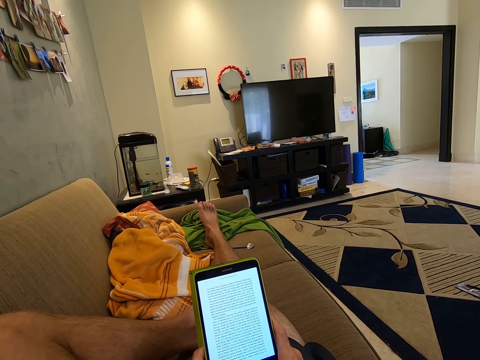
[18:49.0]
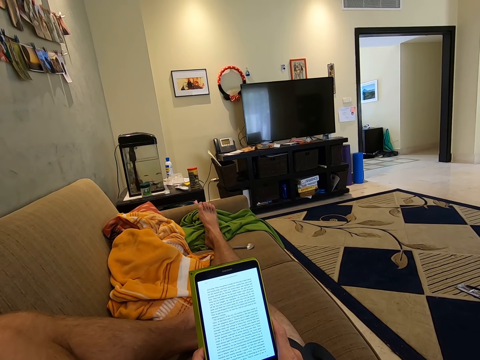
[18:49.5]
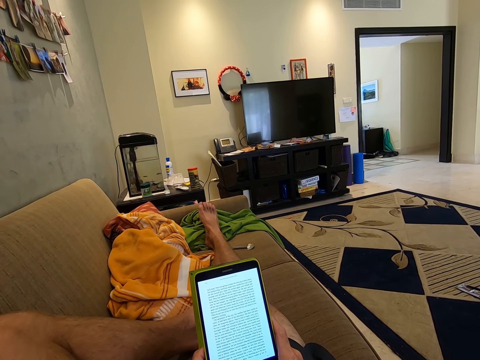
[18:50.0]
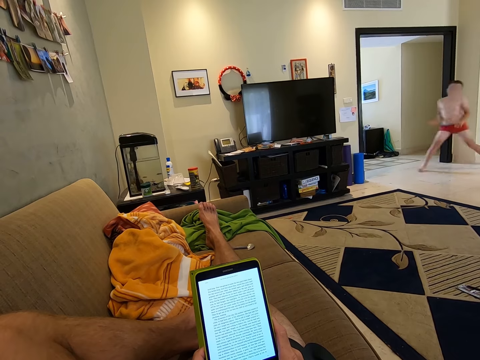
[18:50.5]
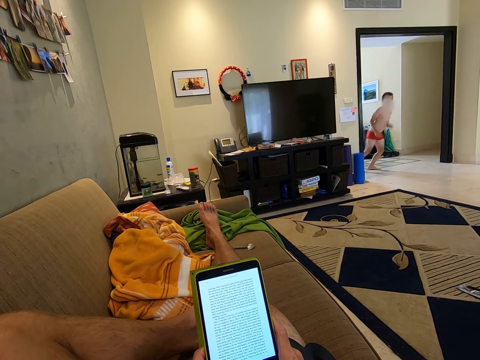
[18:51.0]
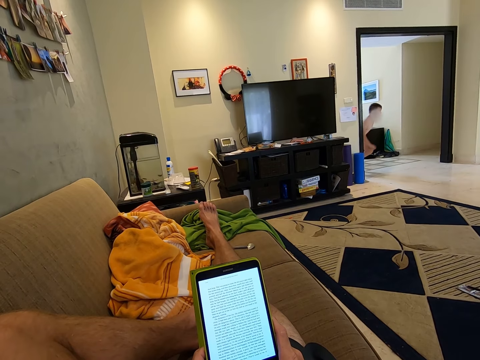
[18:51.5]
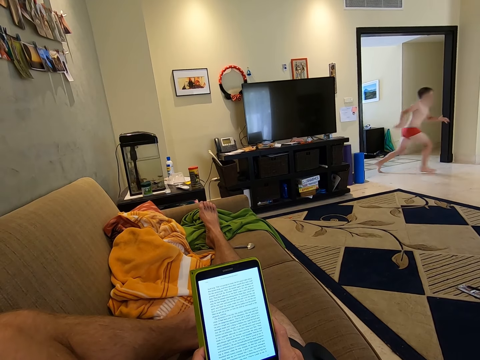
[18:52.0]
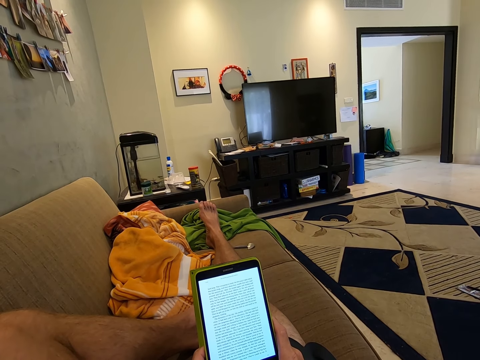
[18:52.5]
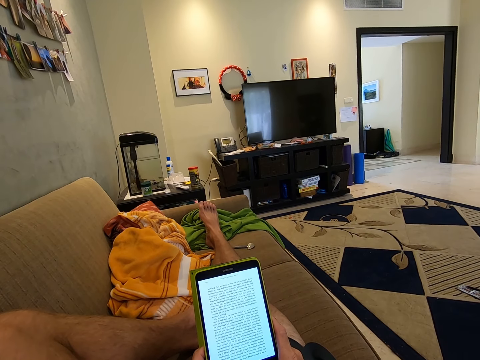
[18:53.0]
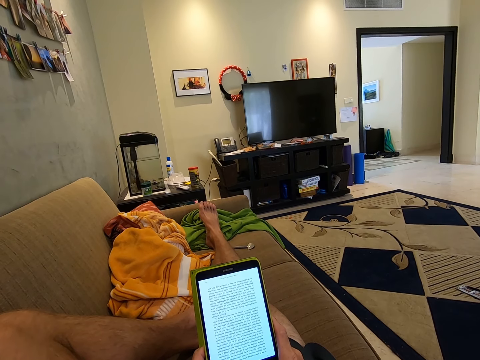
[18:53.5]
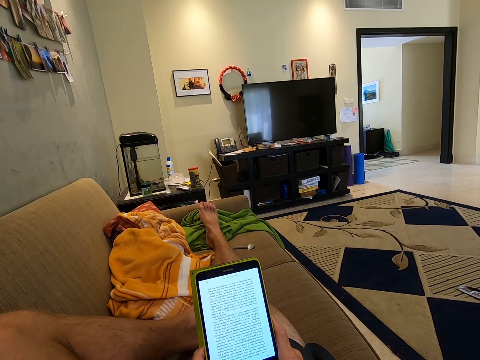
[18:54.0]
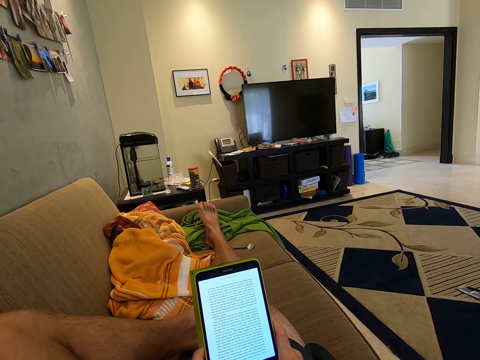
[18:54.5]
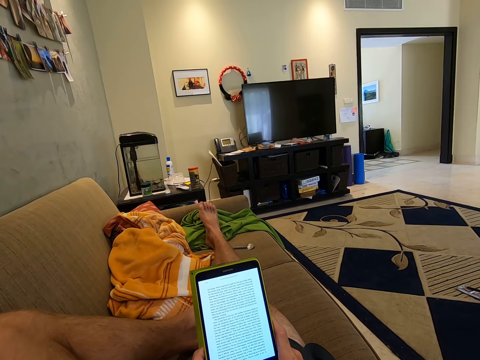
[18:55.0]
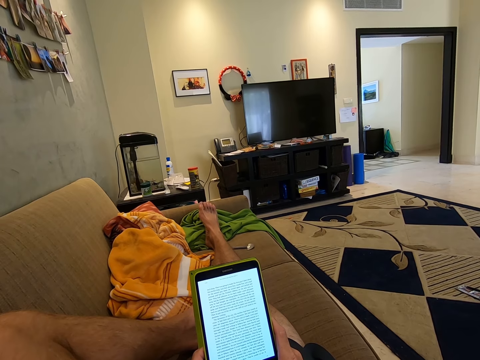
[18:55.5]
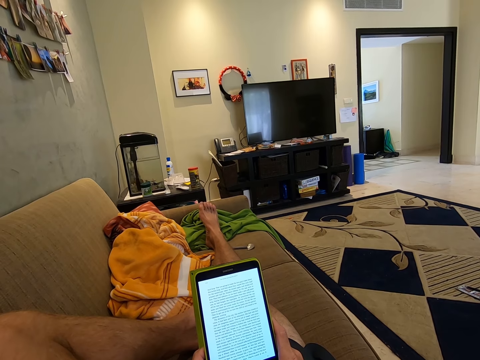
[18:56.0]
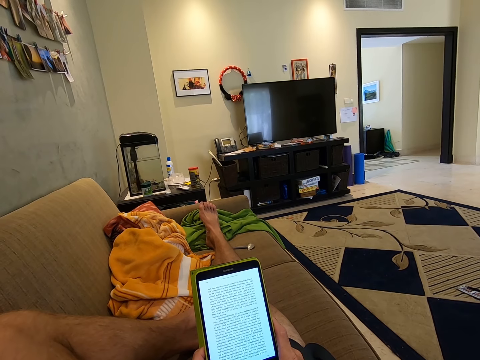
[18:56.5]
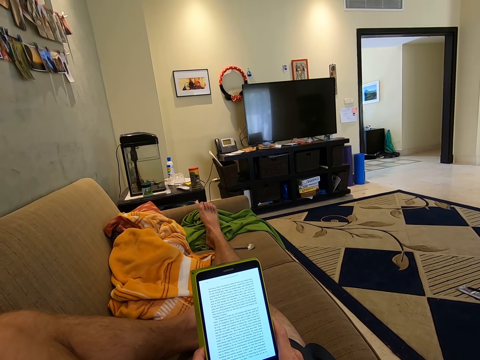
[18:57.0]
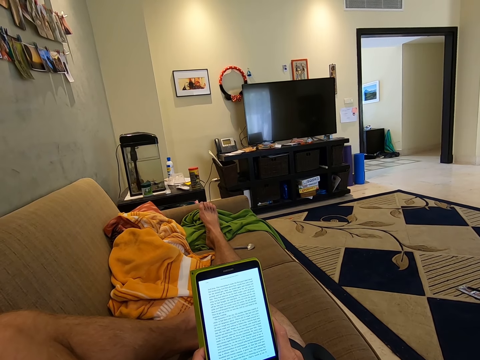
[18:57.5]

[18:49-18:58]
A boy runs towards the door. The boy runs from the door. The camera wearer reads a document on his tablet in his hand.

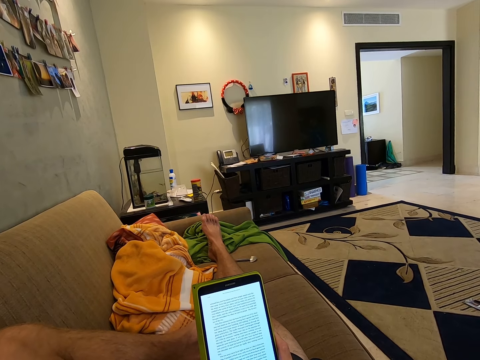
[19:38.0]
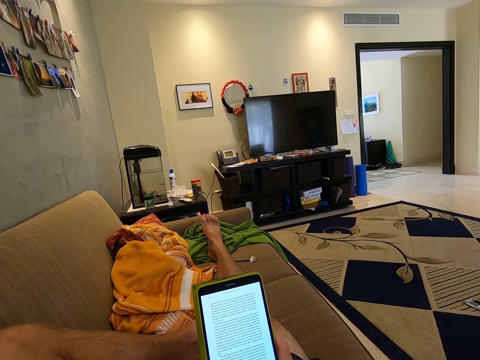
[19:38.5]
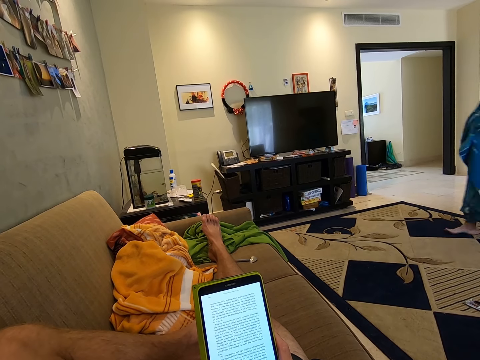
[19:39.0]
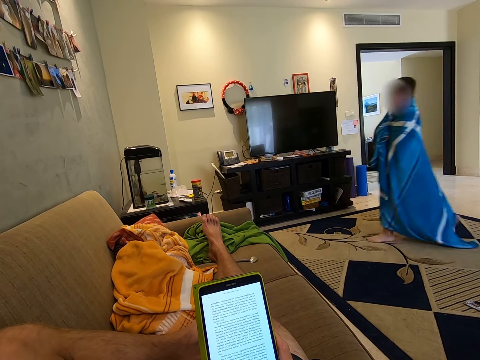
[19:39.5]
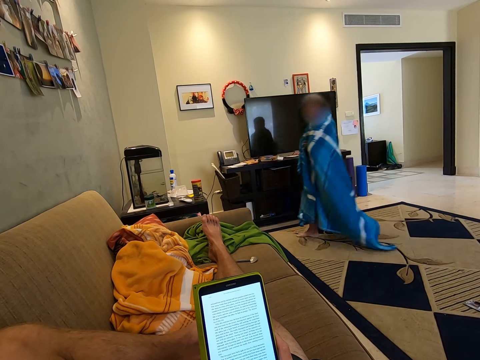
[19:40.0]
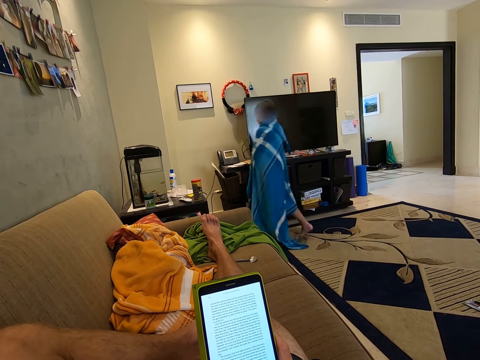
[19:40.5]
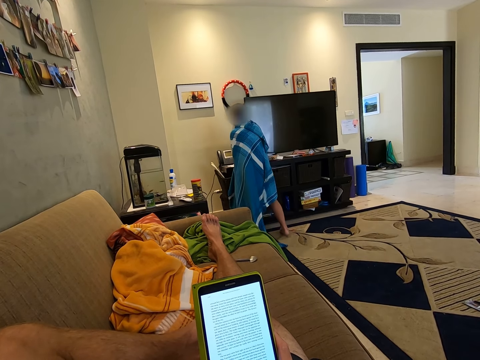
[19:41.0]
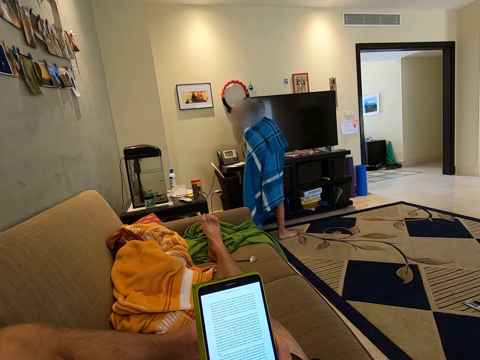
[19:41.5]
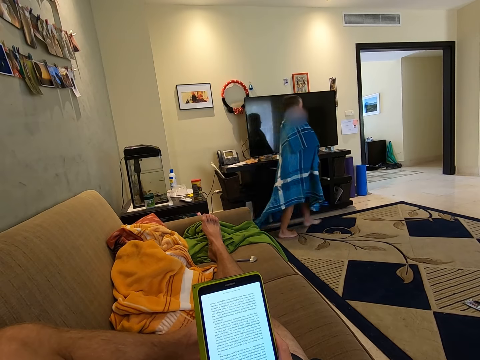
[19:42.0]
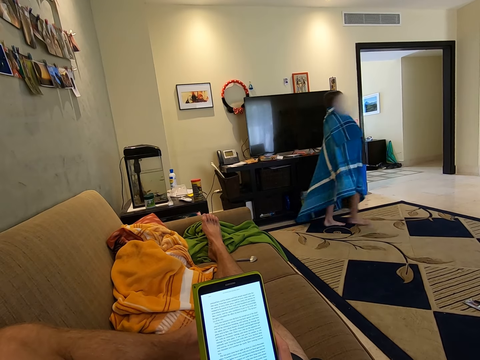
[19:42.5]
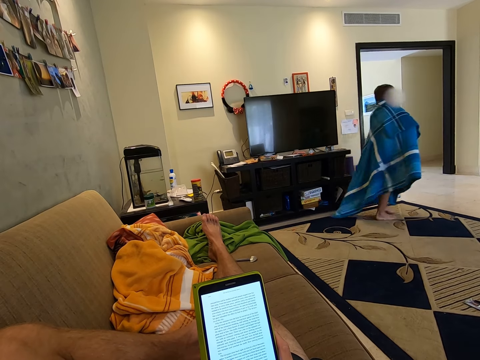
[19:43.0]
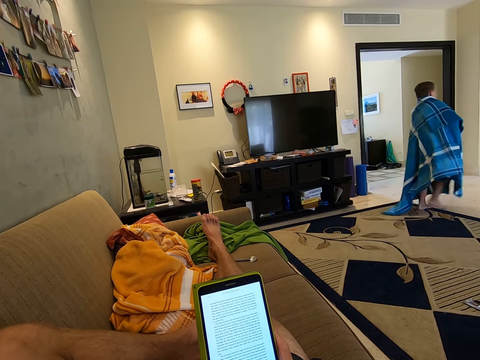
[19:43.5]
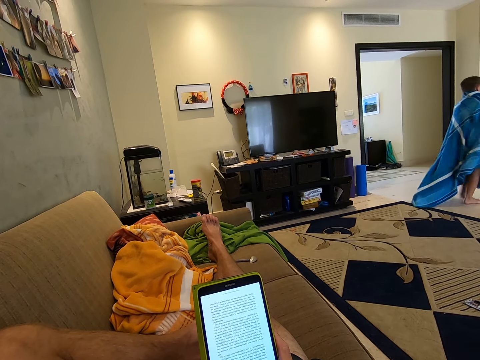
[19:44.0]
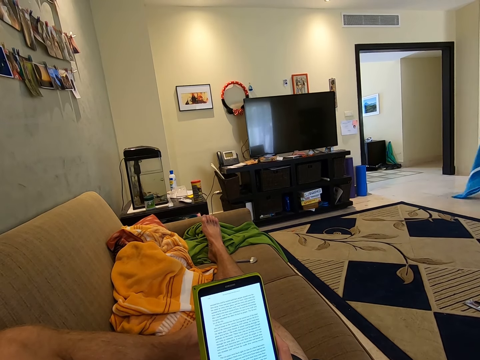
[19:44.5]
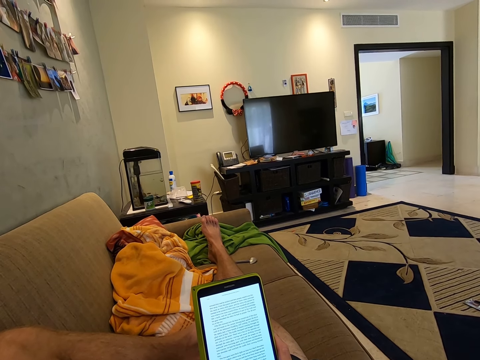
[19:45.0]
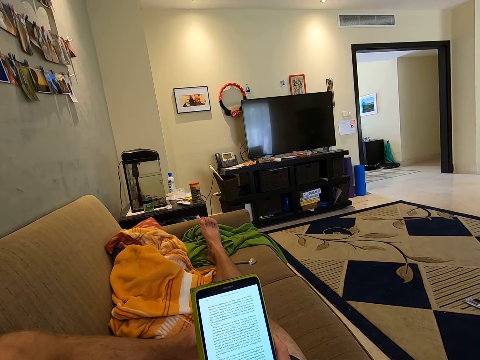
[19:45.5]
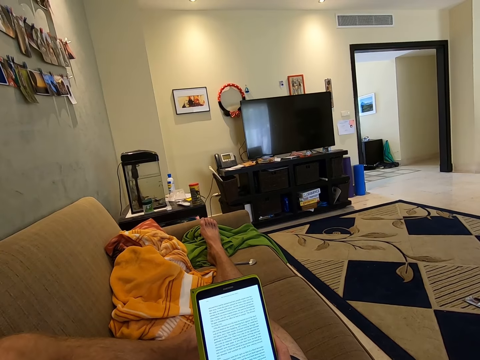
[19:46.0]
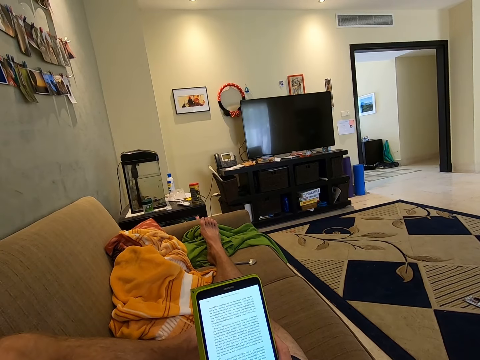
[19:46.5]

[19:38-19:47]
A boy walks toward the television. The boy walks away from the television.

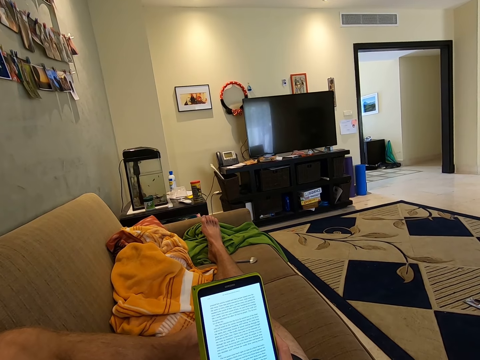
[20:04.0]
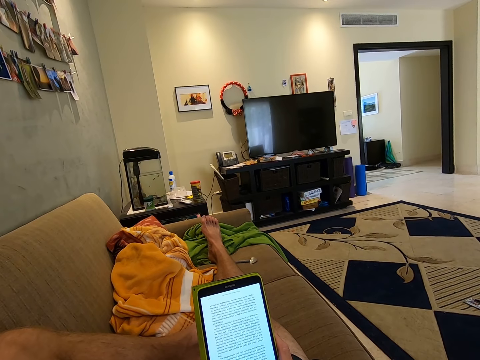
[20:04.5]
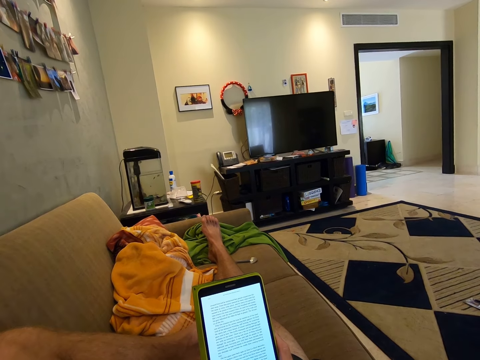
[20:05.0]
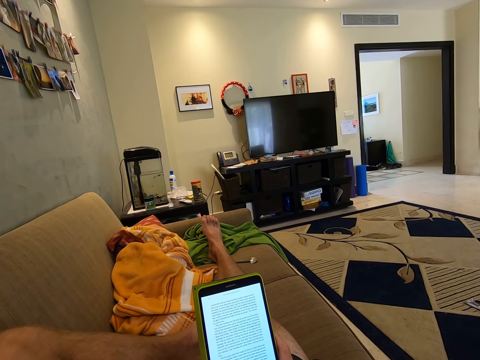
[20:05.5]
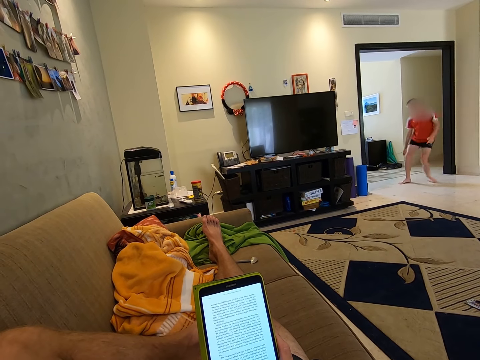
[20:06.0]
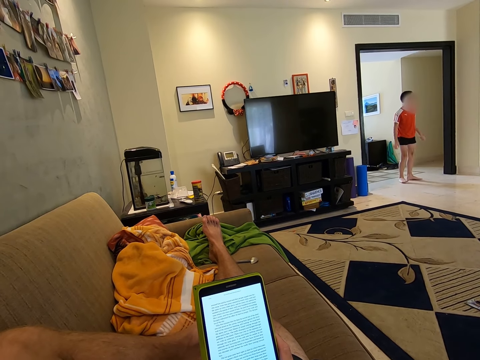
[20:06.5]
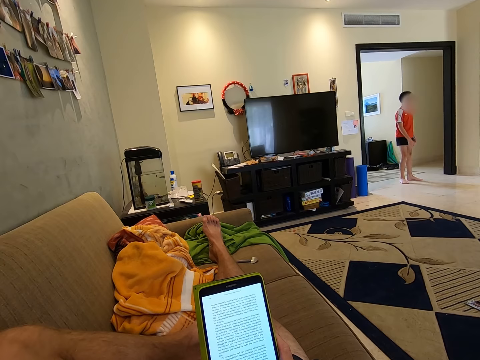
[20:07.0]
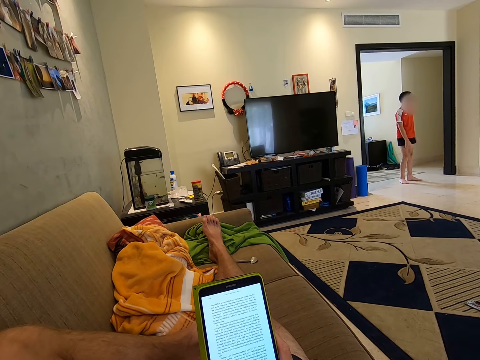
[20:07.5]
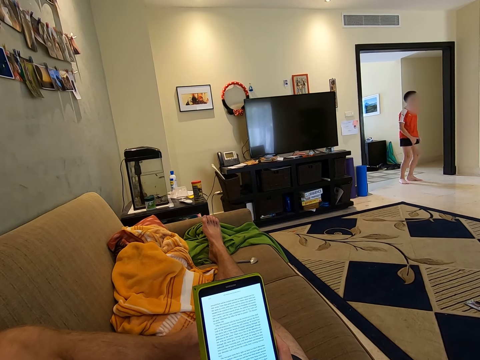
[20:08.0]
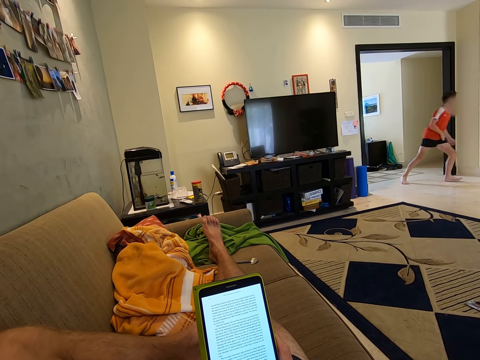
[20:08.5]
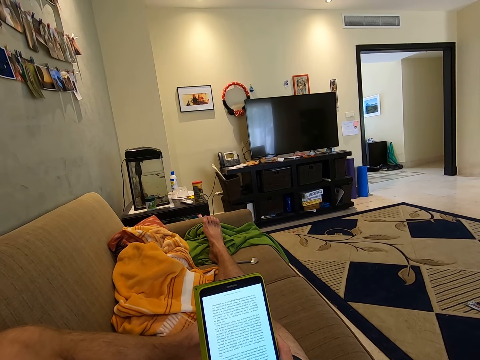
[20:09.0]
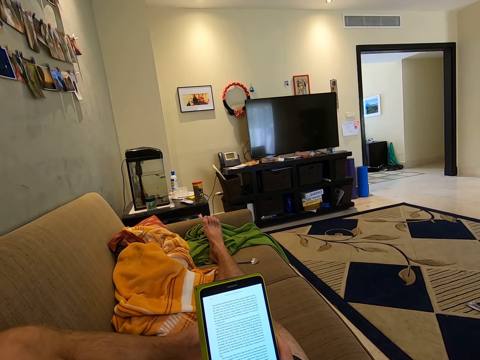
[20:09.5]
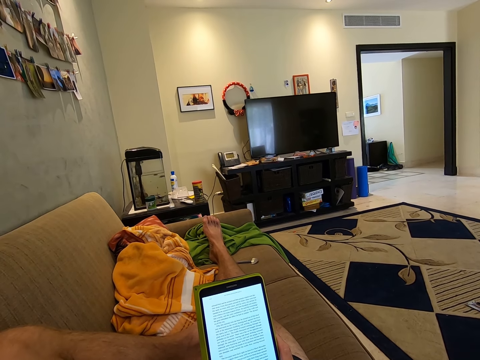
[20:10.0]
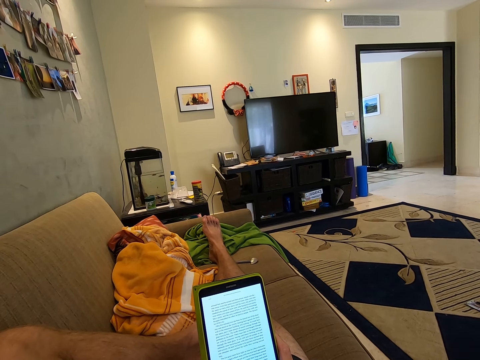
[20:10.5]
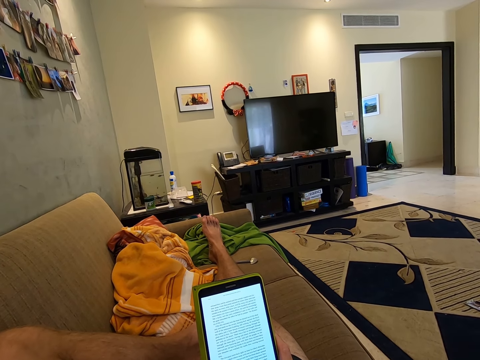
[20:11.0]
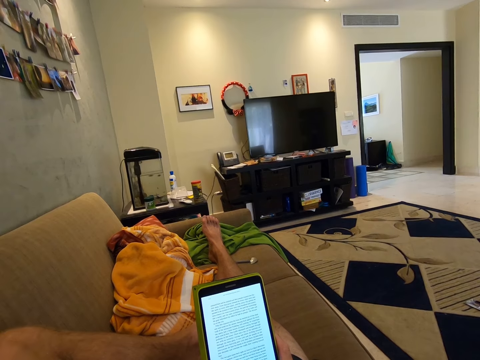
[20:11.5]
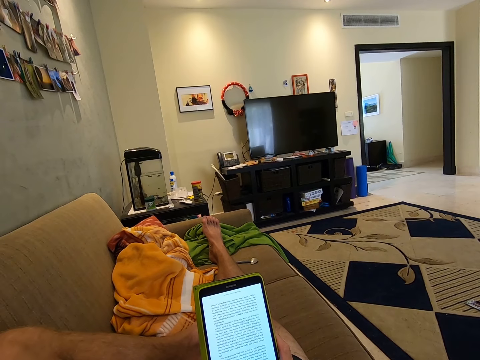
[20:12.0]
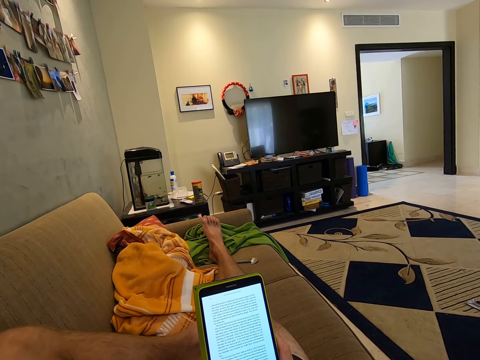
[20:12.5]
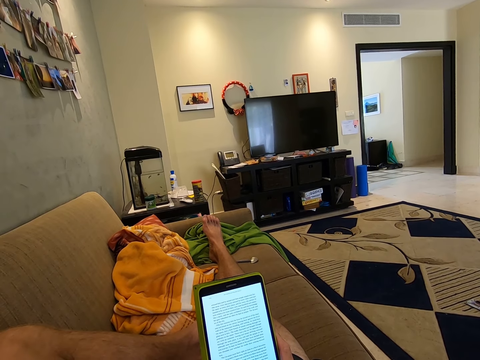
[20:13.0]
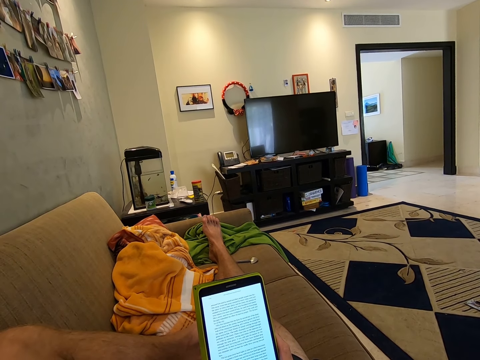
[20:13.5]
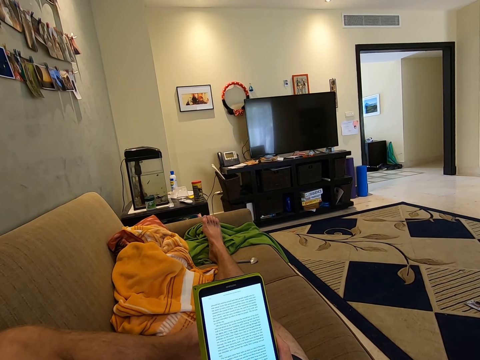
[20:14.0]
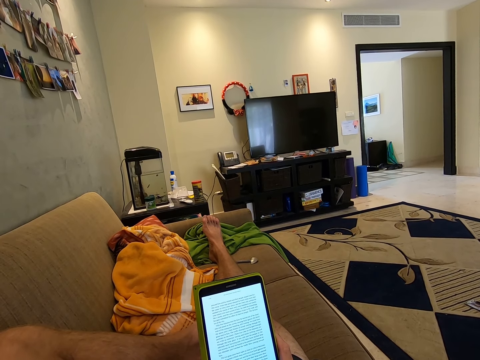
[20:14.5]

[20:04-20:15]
A boy runs towards the door. The boy runs from the door.
